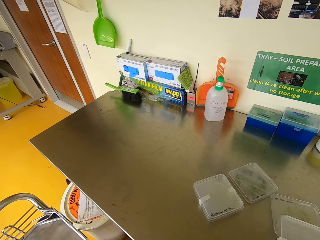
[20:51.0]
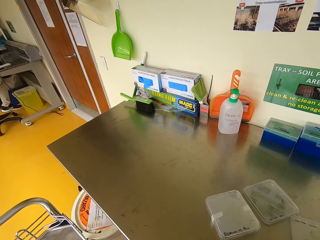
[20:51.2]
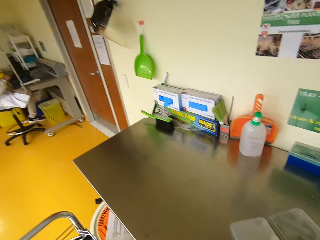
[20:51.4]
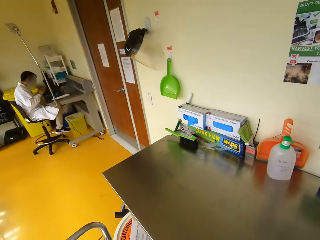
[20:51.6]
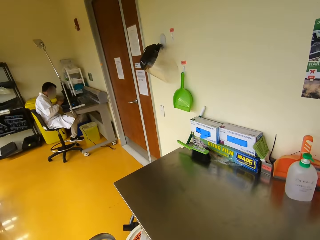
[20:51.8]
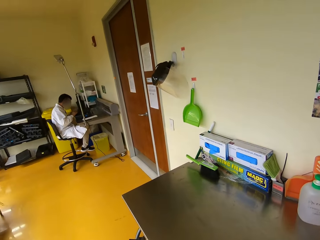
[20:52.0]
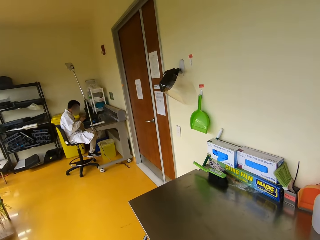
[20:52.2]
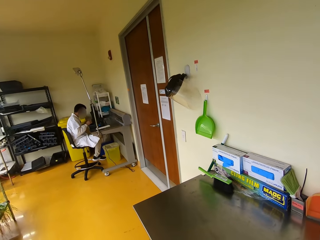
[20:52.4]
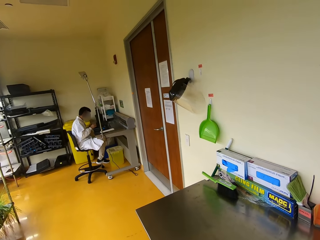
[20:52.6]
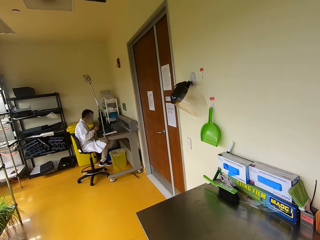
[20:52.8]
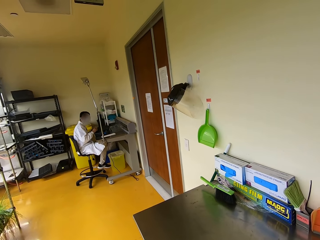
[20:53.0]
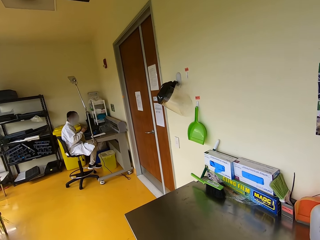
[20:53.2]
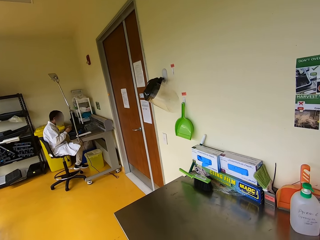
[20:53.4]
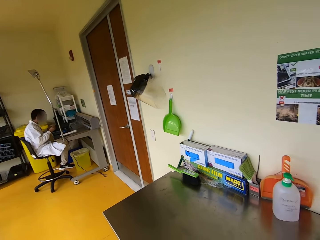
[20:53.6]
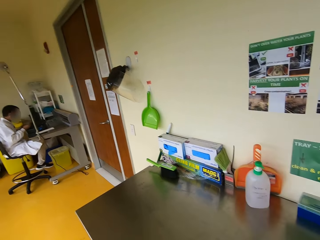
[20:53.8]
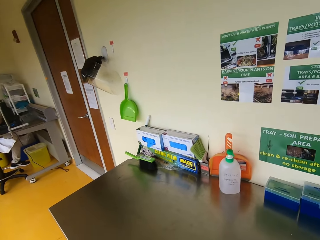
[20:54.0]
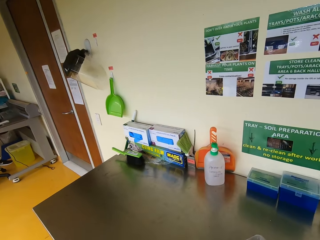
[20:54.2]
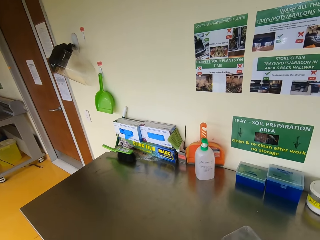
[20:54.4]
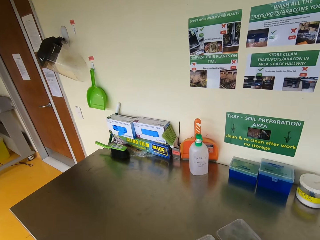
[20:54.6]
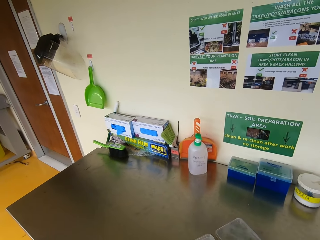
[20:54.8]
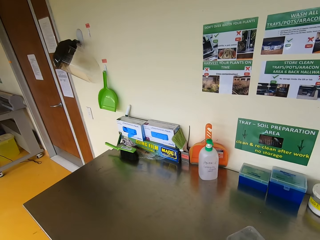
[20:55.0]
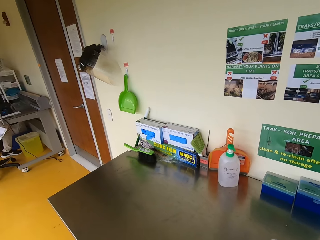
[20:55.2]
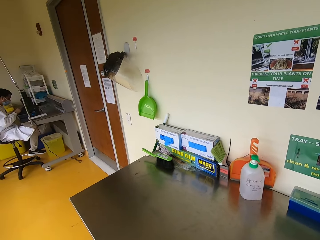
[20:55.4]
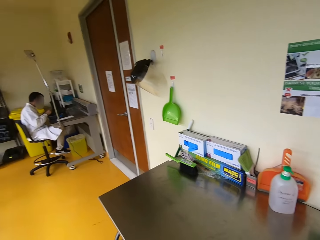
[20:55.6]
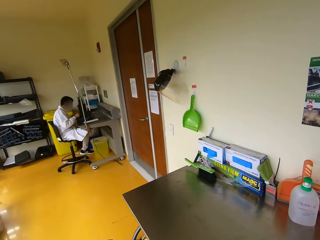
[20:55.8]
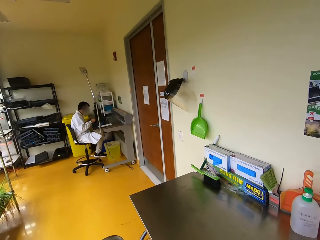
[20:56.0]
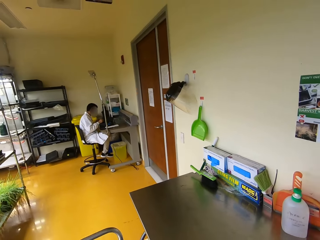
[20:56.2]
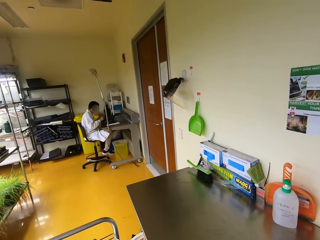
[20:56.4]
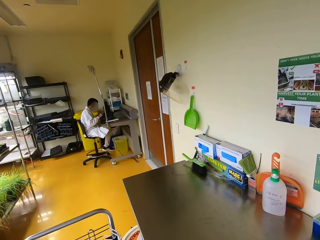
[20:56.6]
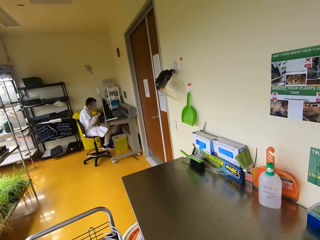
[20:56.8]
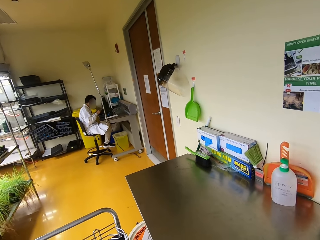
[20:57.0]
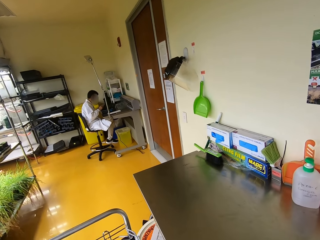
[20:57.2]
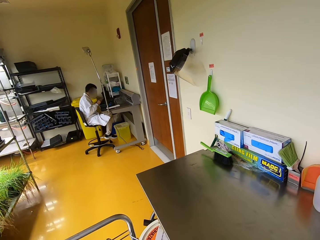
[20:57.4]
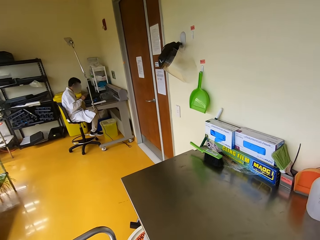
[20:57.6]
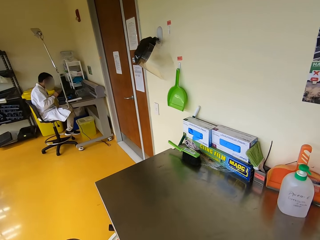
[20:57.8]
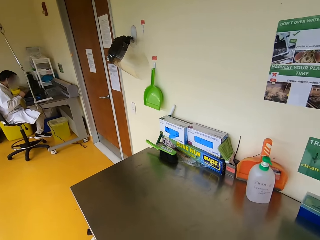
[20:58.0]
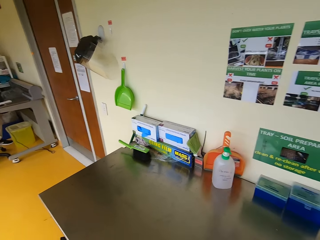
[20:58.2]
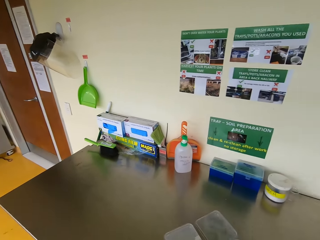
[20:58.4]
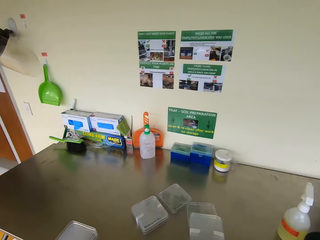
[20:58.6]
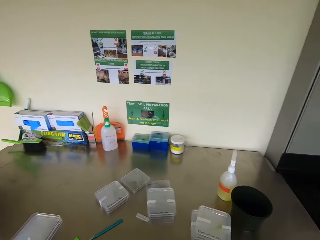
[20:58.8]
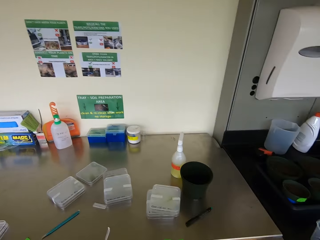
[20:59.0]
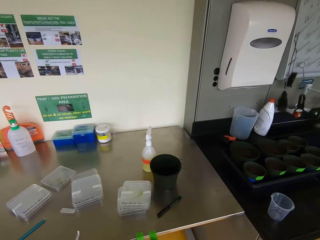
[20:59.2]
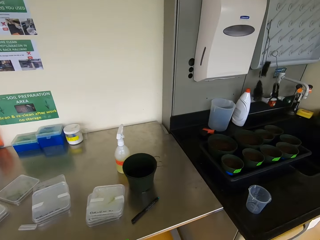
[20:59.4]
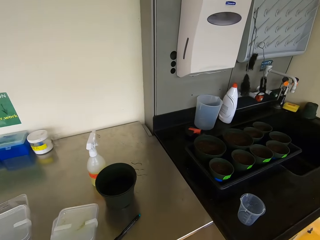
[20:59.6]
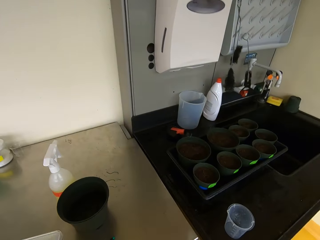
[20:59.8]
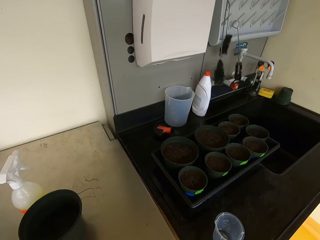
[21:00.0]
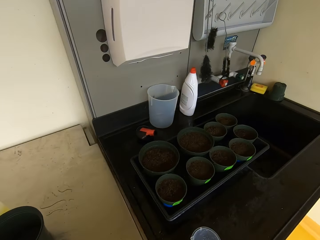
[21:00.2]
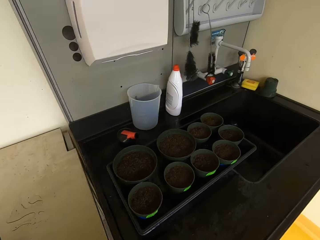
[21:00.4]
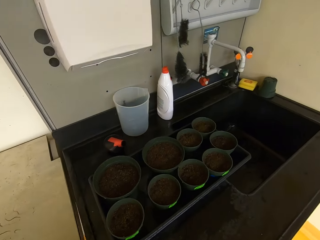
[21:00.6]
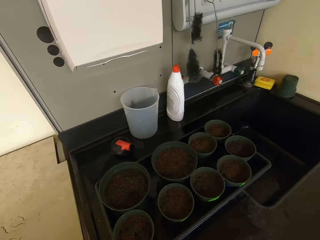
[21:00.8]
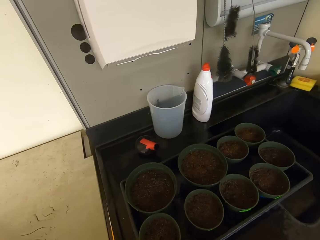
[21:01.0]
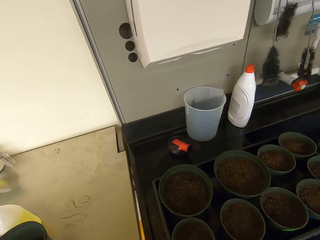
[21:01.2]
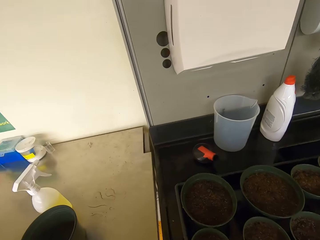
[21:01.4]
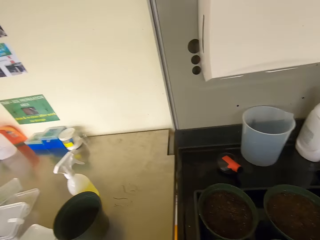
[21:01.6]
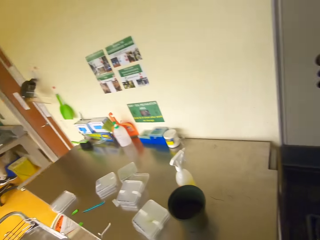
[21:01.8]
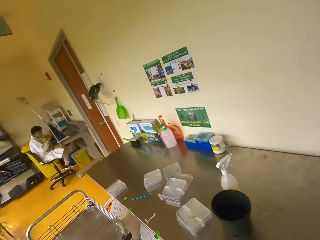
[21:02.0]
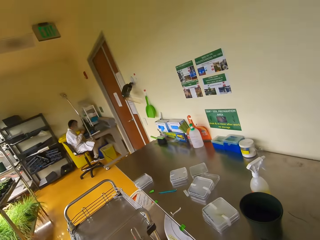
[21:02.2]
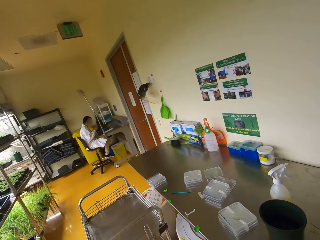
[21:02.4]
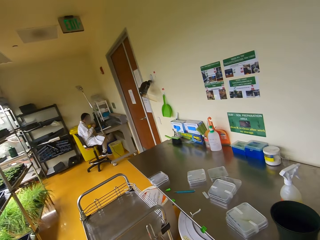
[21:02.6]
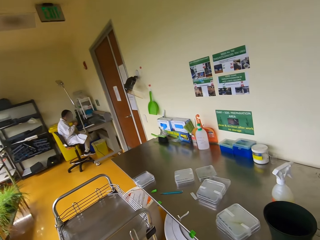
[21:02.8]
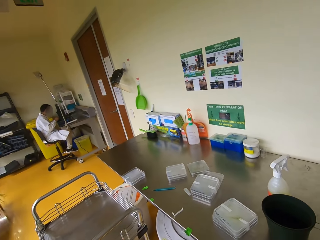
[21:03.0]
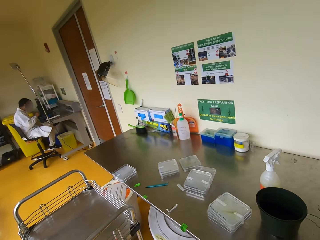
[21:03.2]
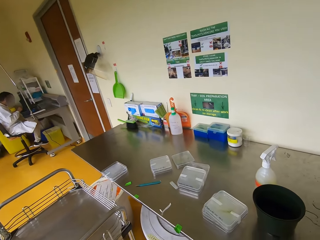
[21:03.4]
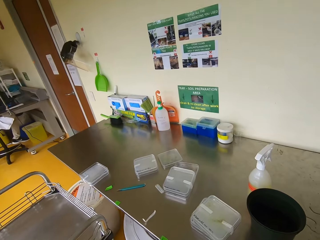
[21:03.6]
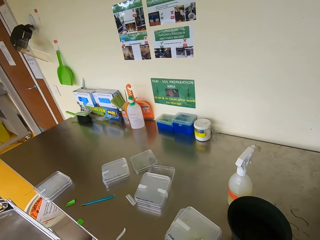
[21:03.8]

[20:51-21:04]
The camera wearer walks around the lab.

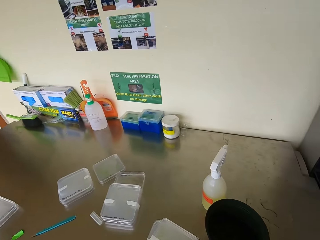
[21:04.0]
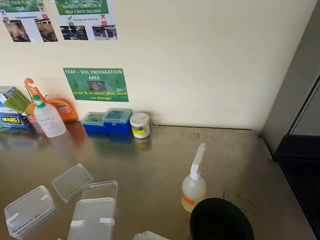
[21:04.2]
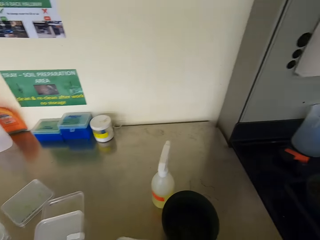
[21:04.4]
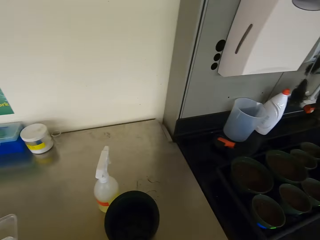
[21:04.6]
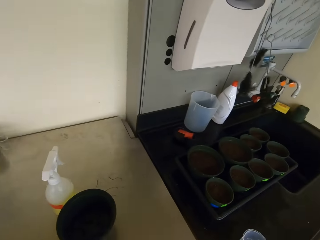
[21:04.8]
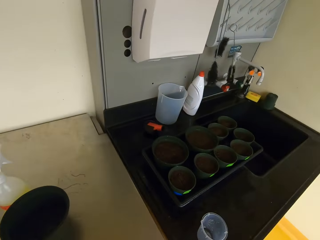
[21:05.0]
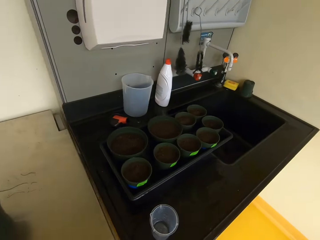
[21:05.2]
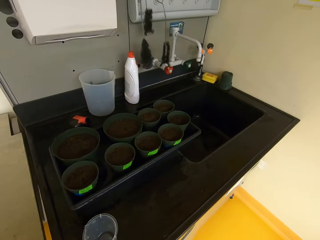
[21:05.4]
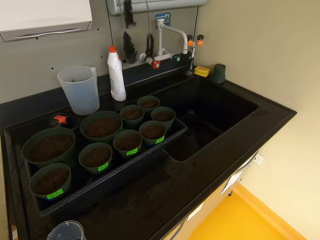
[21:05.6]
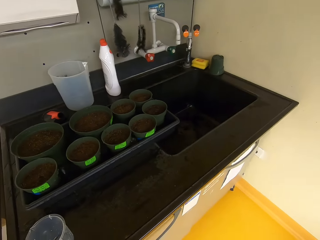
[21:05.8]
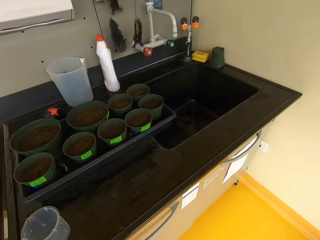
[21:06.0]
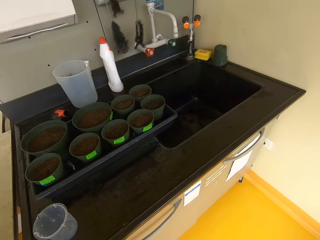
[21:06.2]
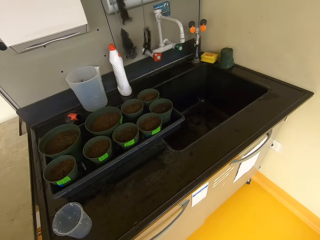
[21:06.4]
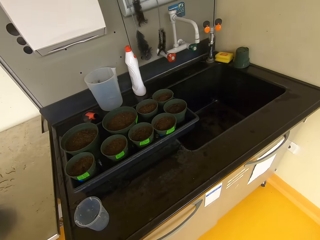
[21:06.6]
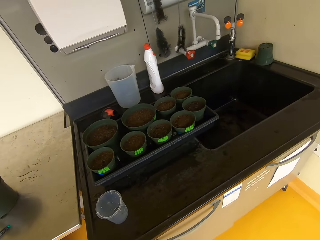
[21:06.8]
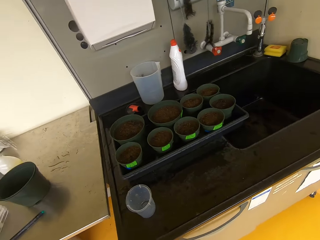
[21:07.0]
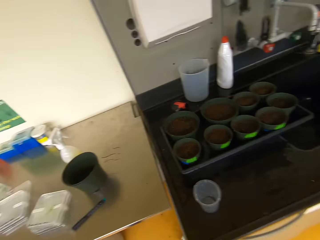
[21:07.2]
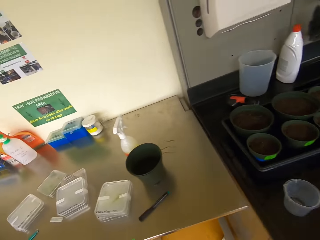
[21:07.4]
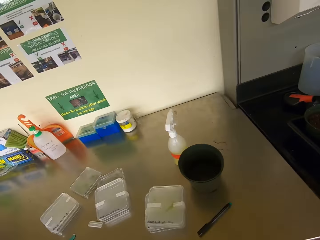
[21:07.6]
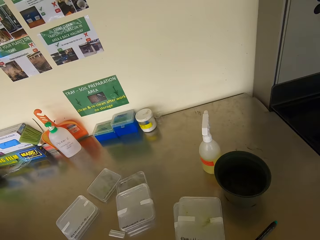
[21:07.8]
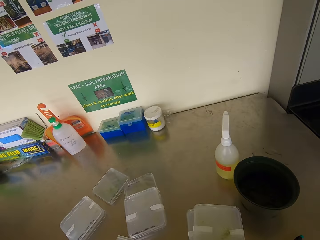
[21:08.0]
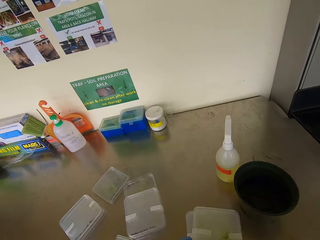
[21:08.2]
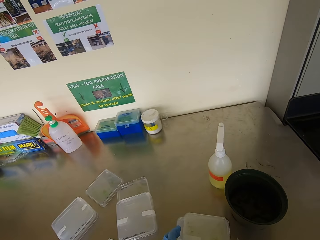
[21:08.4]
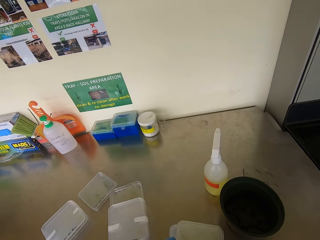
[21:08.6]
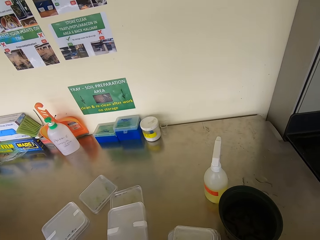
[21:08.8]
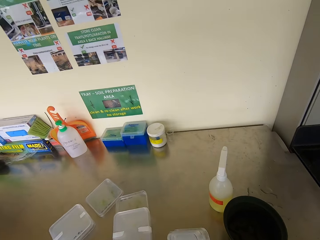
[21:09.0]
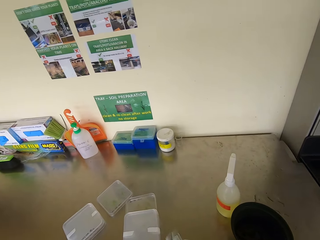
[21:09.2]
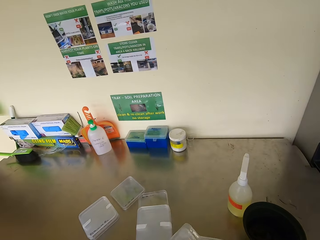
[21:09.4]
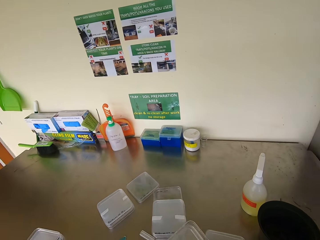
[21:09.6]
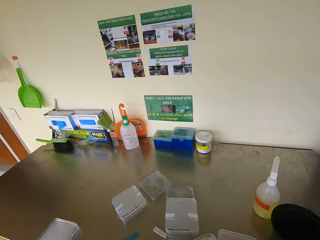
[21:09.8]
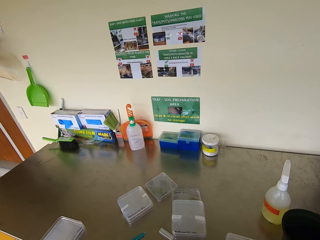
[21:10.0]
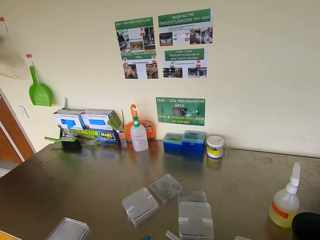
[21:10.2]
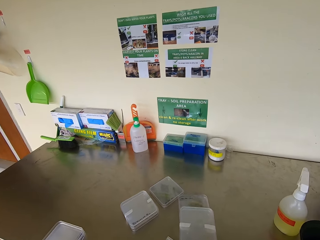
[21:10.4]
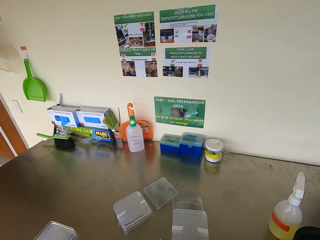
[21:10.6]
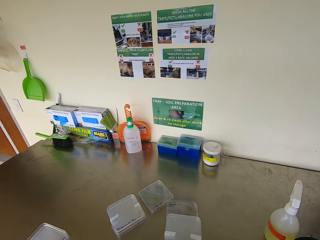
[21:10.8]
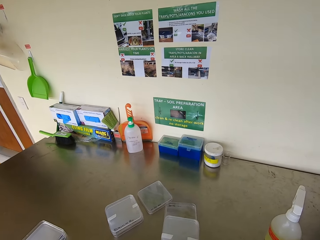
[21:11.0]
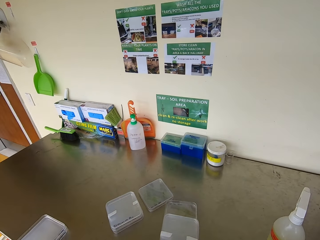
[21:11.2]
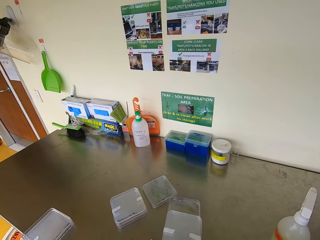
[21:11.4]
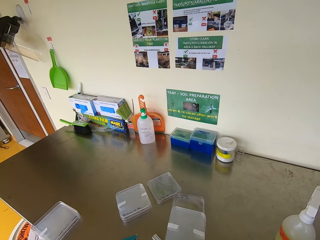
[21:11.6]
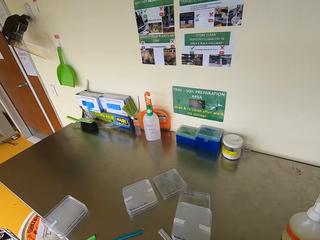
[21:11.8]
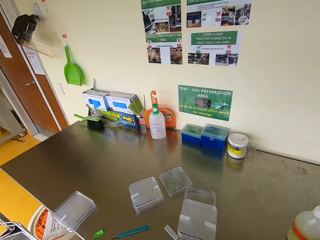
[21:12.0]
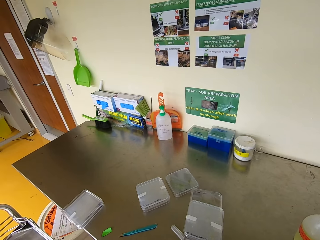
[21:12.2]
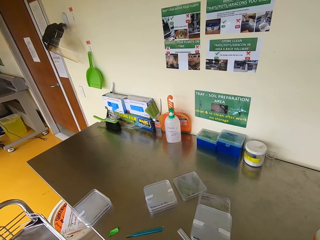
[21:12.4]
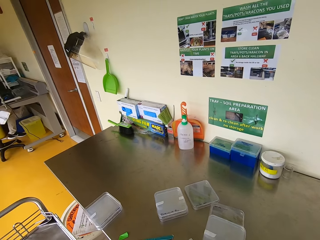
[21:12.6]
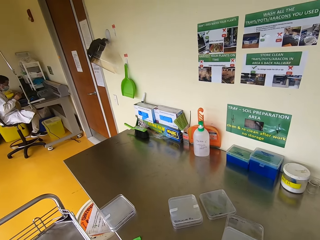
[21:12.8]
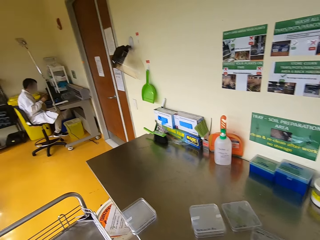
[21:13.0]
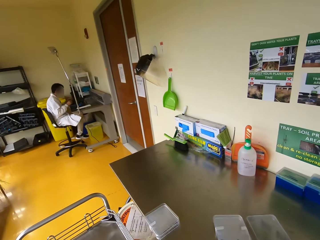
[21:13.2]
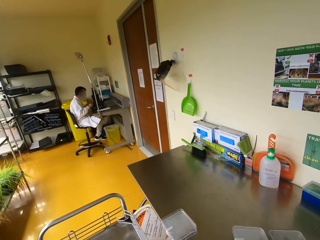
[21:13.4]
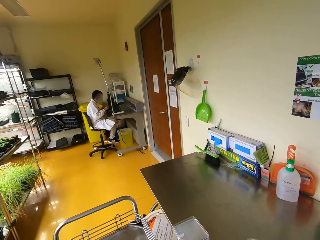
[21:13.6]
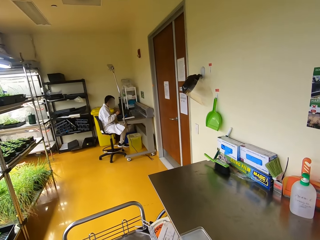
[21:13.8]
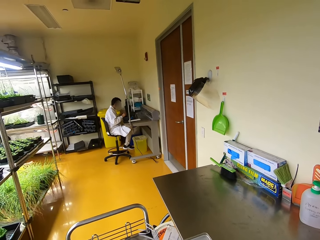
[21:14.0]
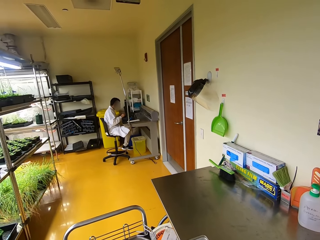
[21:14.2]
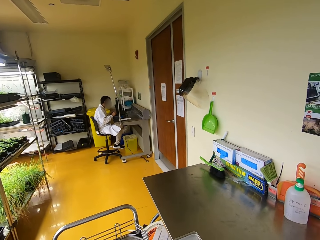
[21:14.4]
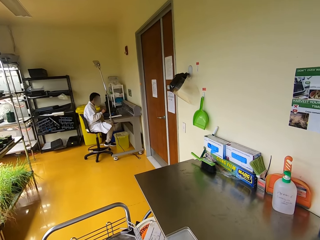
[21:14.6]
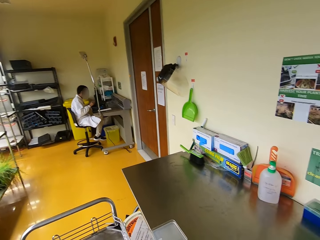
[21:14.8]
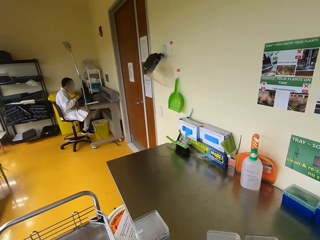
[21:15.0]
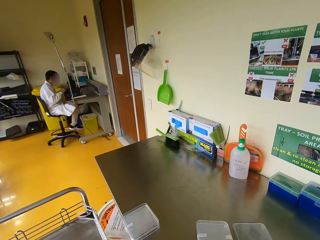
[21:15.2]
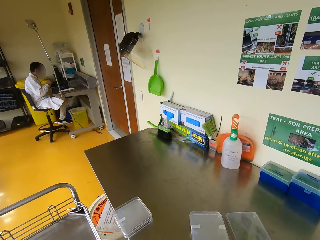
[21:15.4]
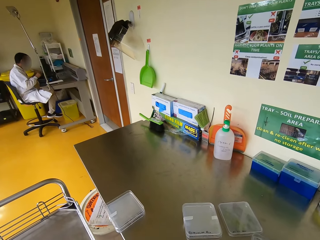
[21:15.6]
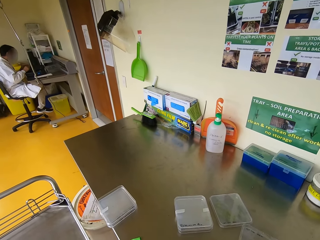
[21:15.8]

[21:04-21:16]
The camera wearer picks a container from the table. They look around.
